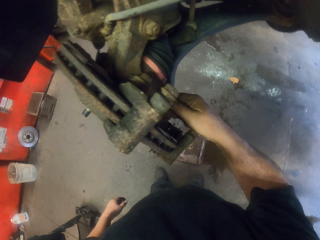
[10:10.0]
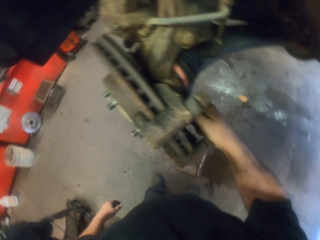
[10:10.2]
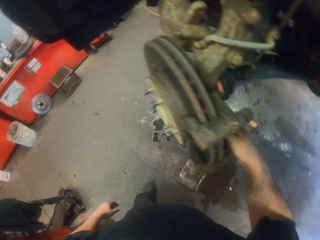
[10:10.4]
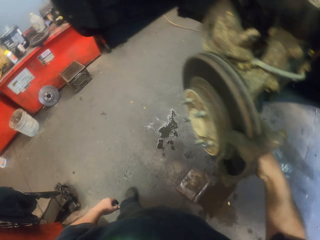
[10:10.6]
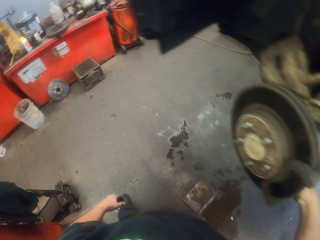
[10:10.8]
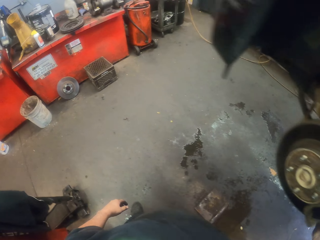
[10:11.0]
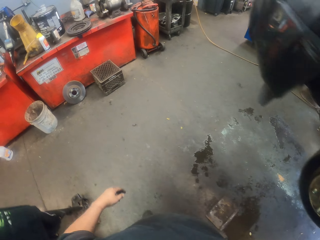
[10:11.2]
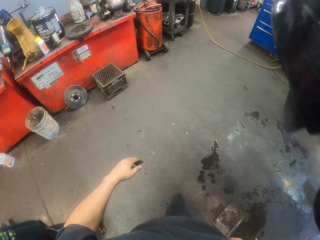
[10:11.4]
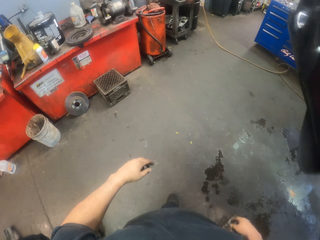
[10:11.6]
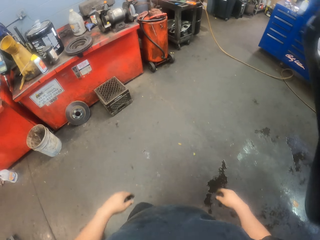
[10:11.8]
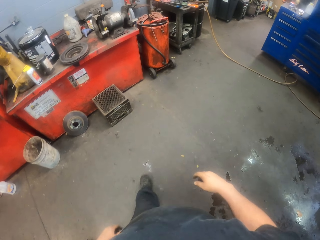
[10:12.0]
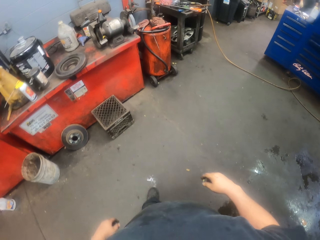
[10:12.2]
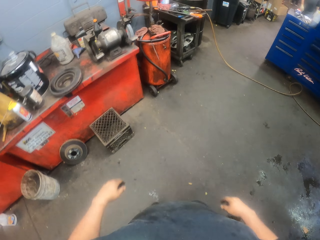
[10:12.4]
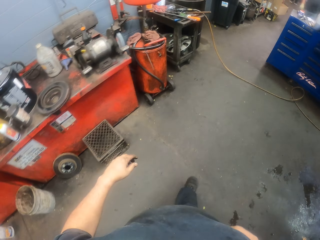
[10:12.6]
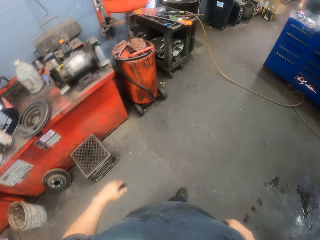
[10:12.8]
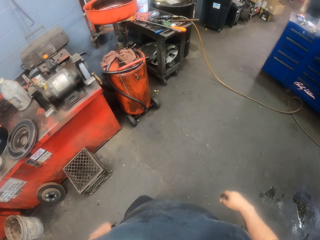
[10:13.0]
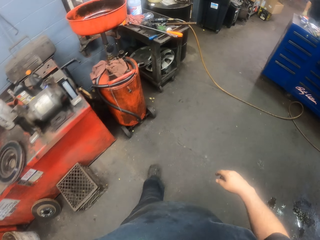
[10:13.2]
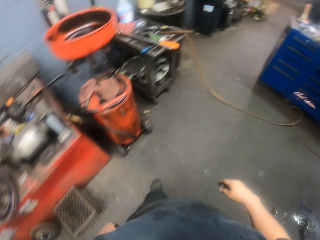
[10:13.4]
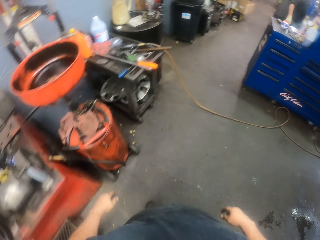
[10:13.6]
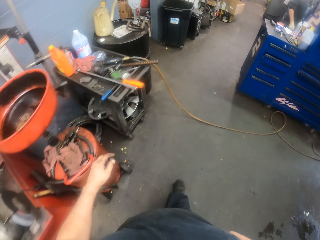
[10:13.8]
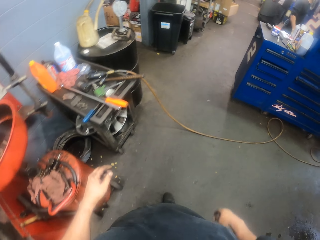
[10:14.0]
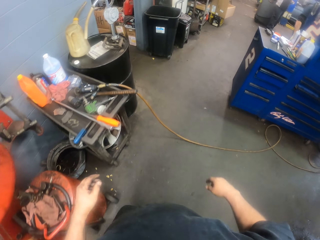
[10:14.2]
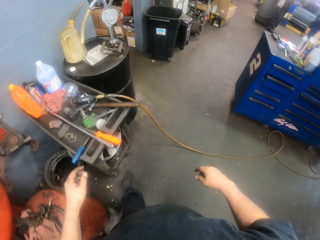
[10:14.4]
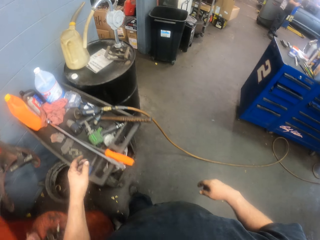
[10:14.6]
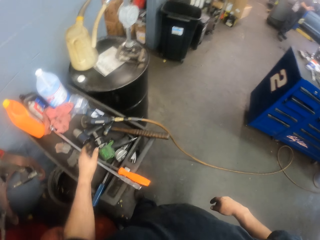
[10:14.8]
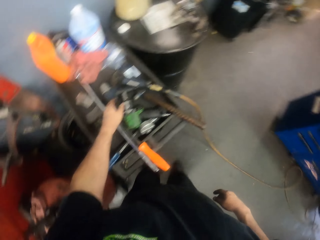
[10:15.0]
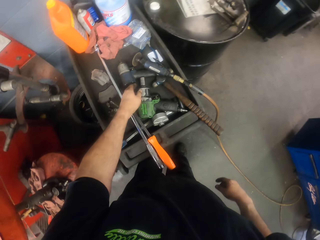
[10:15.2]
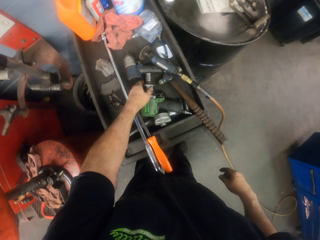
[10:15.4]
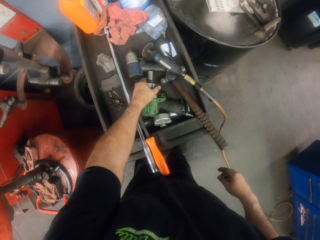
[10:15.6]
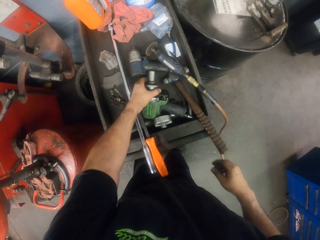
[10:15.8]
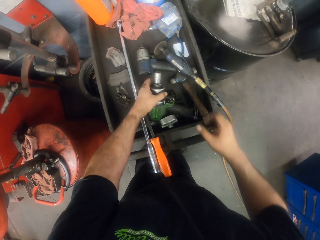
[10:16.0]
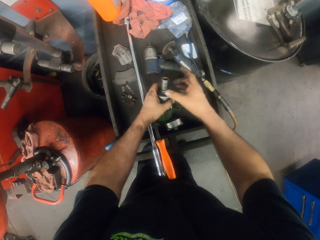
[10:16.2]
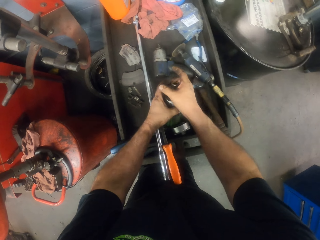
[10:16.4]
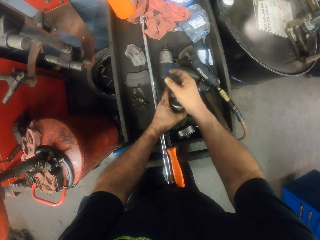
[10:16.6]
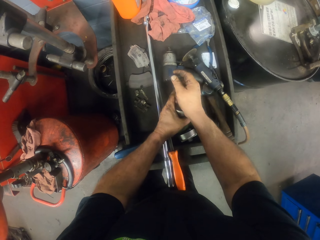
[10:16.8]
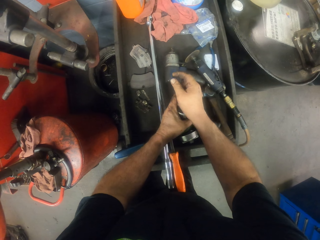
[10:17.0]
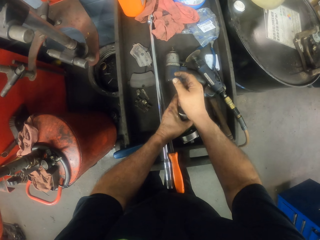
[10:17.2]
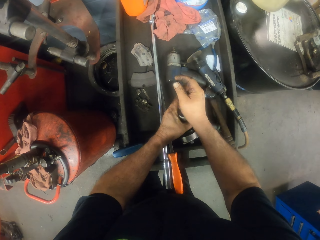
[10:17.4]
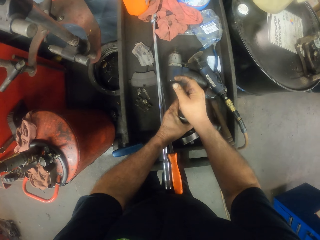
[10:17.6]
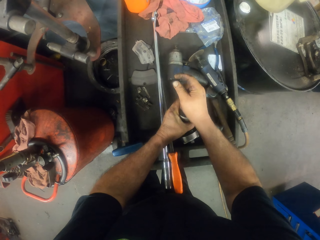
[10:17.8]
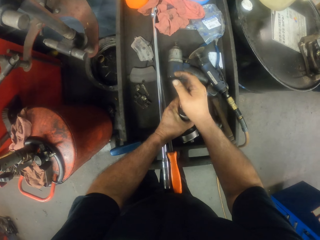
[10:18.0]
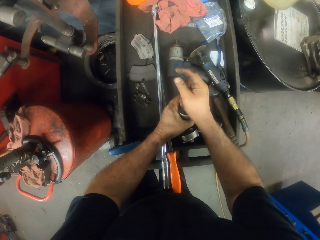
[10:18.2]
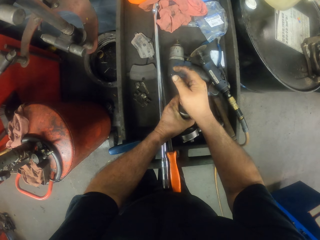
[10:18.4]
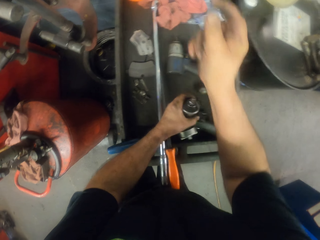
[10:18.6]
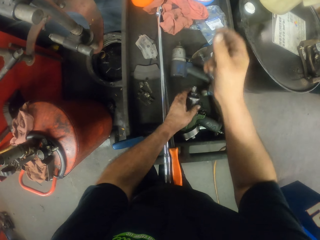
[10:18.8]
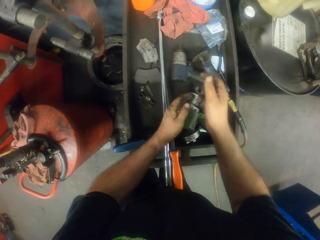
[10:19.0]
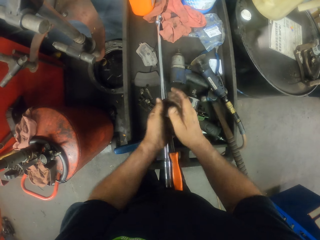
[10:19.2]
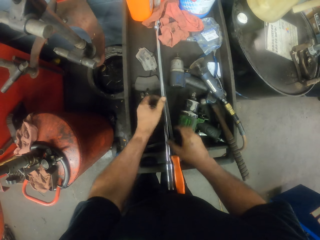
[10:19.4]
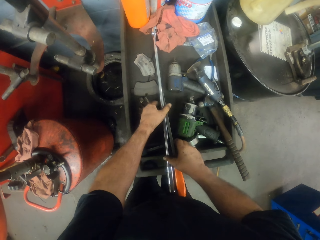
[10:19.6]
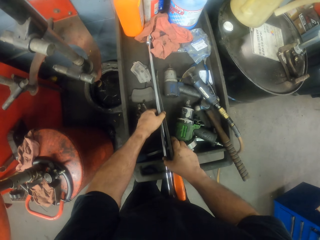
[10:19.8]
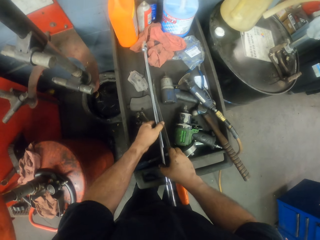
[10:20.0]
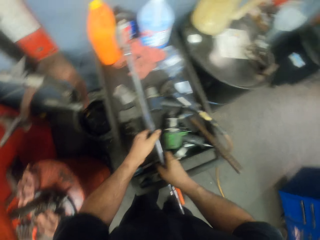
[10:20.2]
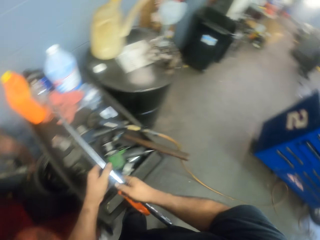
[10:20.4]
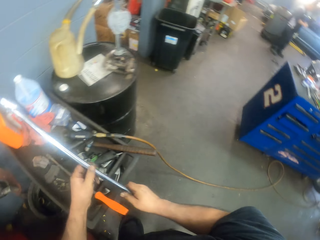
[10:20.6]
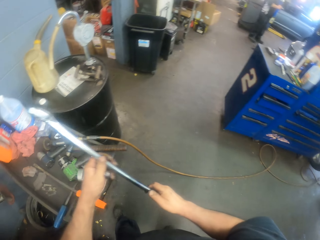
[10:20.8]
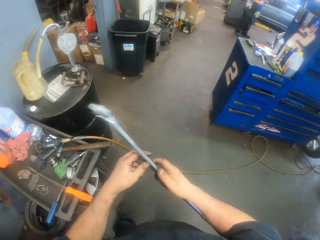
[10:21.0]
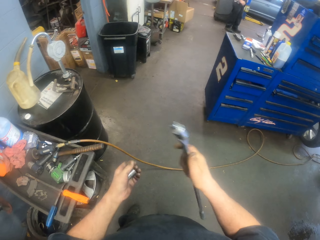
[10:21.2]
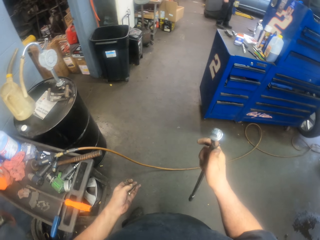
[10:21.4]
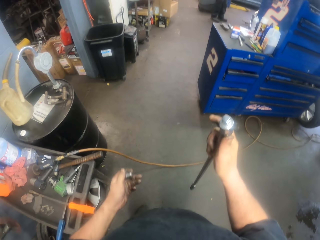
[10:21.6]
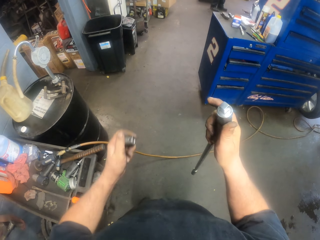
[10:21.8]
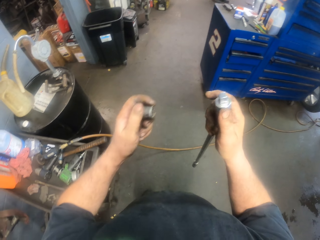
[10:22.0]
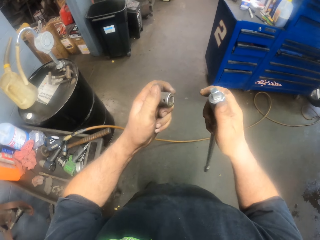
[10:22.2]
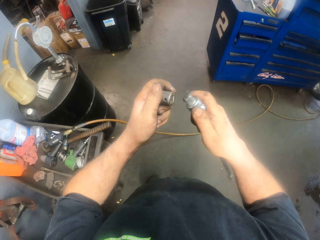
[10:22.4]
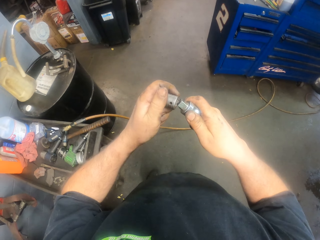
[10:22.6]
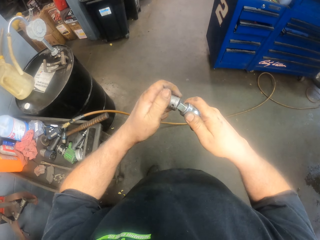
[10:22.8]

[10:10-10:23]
The camera wearer walks in the garage. They take an impact driver. They remove a socket wrench. They take a torque wrench and move the torque wrench on the right hand.

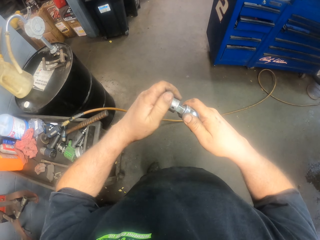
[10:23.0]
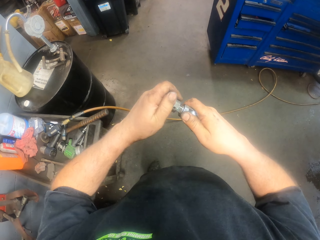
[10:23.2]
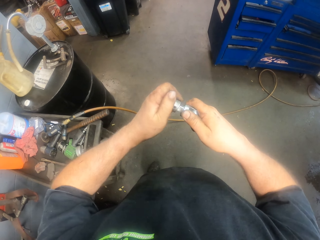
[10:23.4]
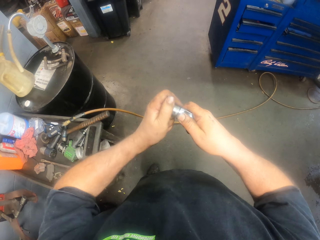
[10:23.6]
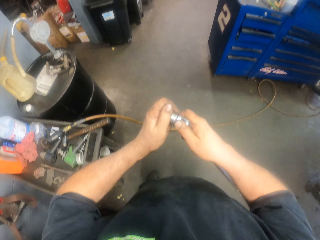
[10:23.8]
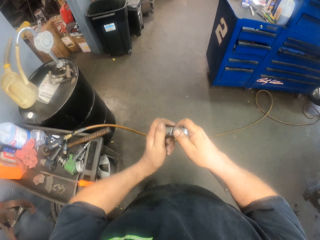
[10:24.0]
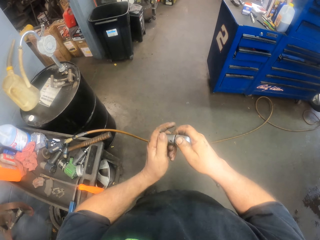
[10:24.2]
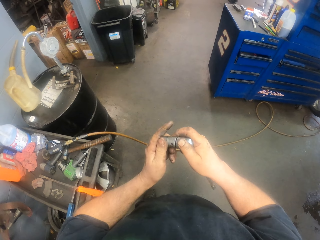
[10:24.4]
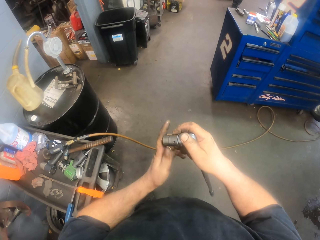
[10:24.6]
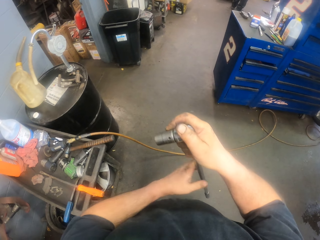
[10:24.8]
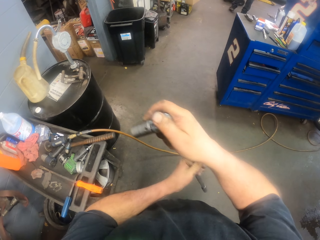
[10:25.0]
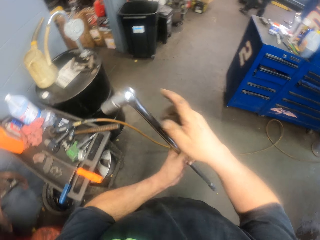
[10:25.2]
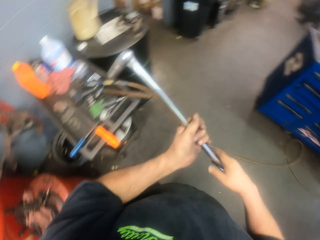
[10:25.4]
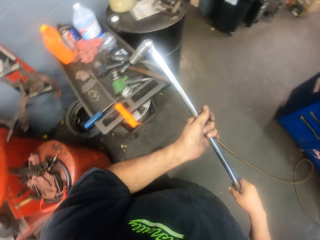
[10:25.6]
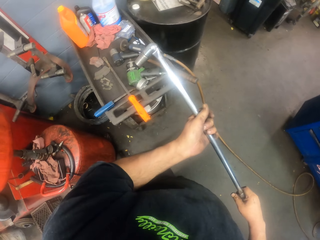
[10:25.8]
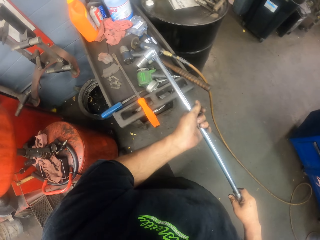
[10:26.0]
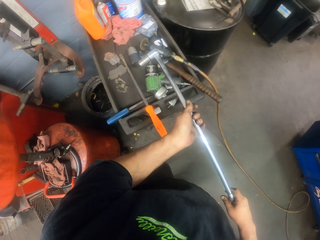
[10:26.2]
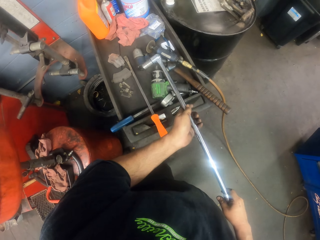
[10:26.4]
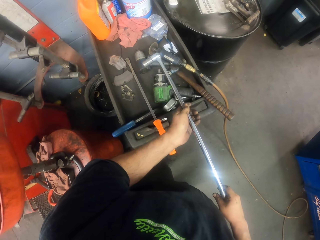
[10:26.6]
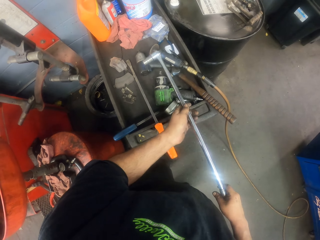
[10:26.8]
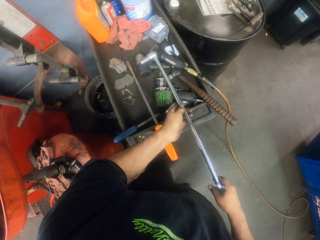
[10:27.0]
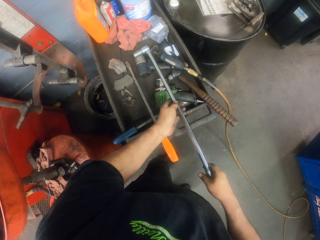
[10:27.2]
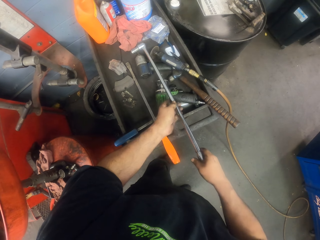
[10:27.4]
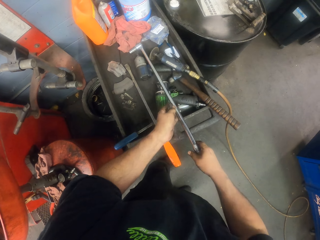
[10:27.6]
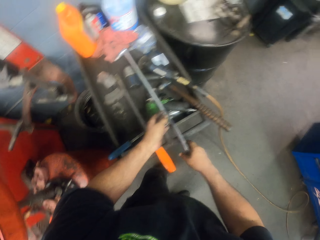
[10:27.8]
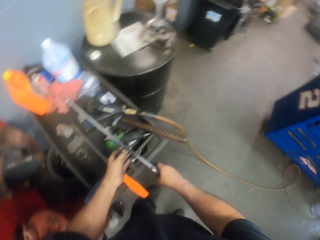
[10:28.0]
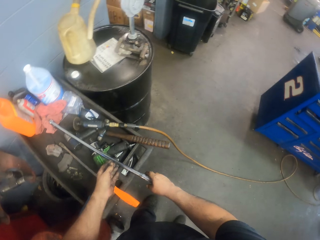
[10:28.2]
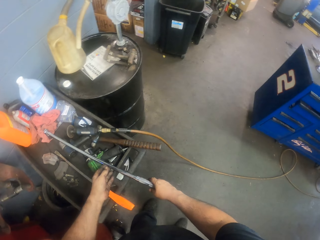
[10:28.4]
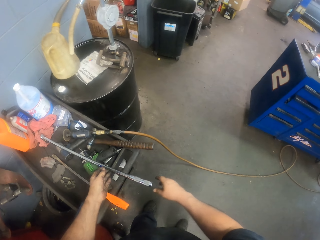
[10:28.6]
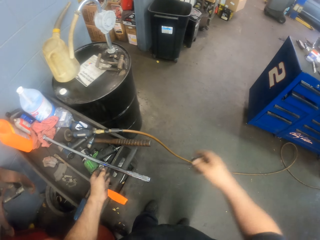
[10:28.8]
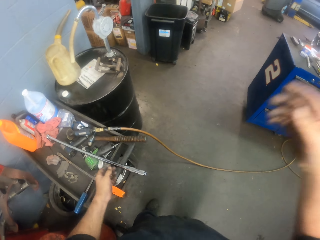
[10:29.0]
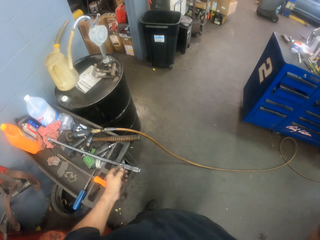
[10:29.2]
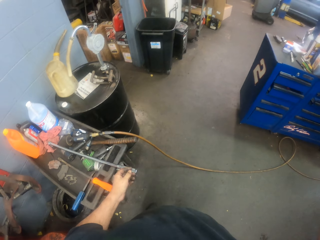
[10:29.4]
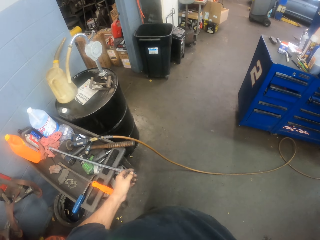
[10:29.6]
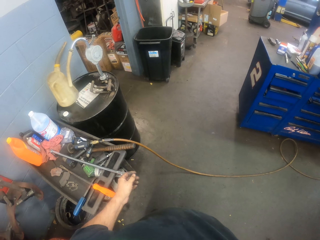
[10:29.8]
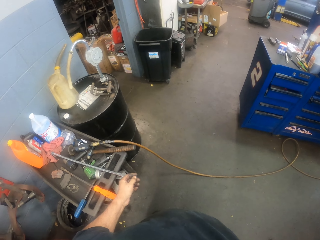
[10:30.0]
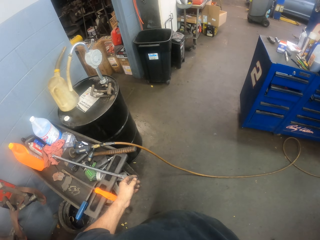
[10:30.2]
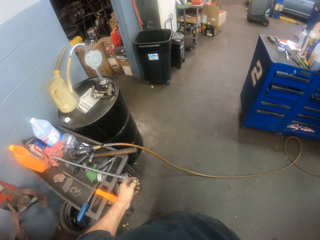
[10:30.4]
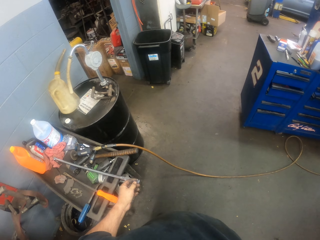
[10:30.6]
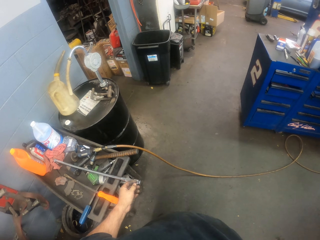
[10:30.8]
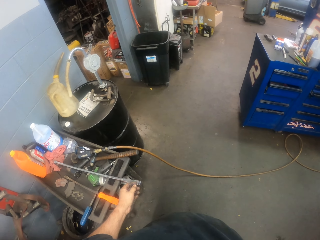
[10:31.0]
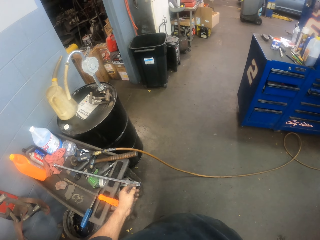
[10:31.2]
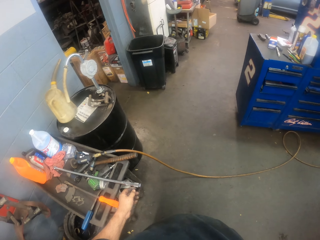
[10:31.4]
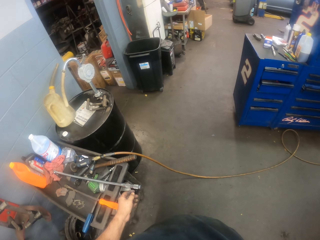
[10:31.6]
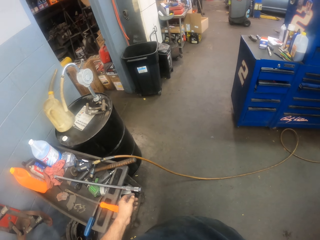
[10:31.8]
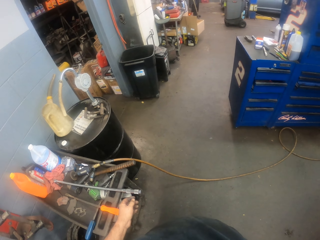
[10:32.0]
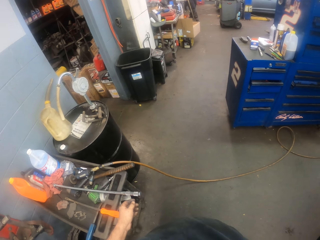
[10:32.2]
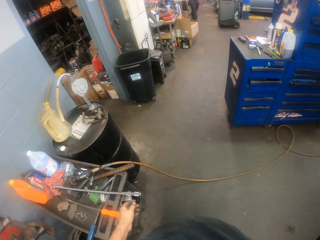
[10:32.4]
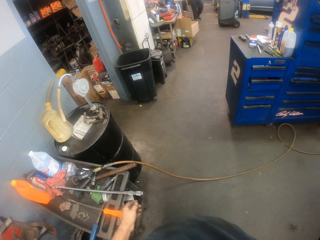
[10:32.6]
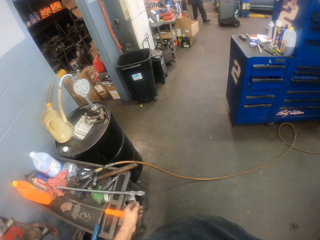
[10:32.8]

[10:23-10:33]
The camera wearer puts the socket wrench on the torque wrench. They place the torque wrench on the surface. They touch the camera. They look around the garage.
